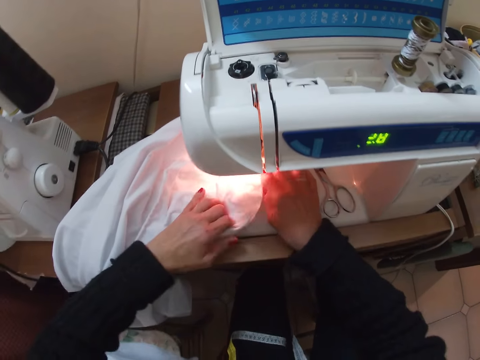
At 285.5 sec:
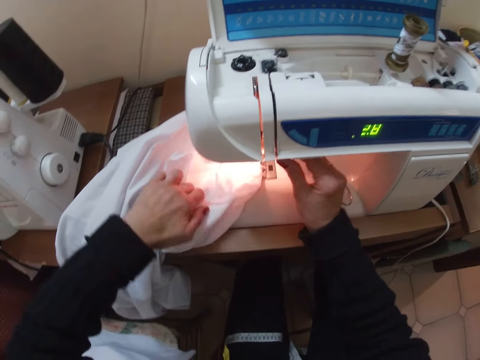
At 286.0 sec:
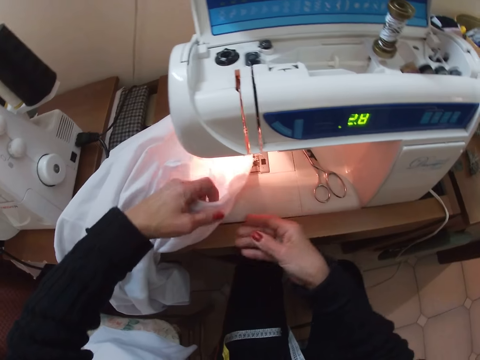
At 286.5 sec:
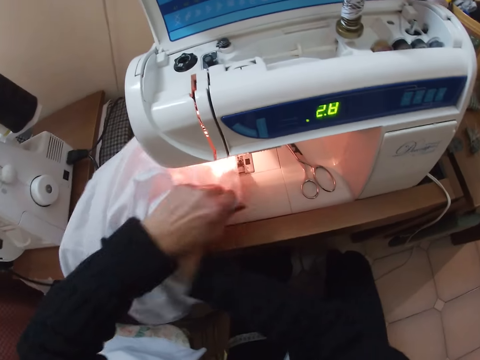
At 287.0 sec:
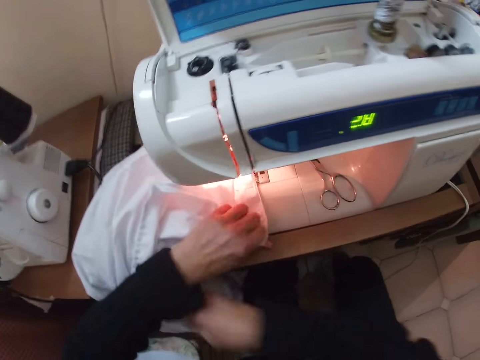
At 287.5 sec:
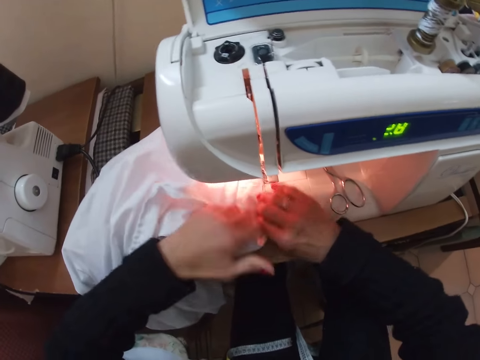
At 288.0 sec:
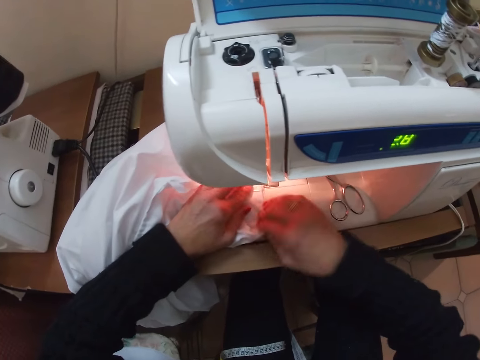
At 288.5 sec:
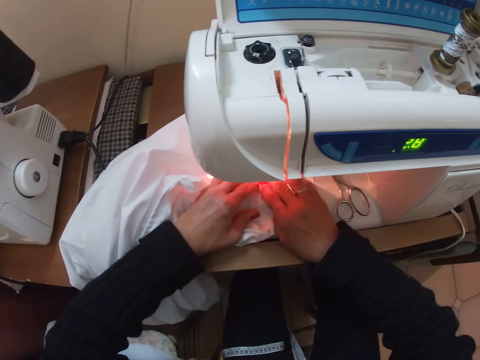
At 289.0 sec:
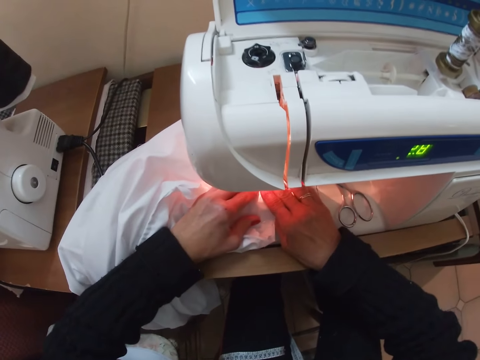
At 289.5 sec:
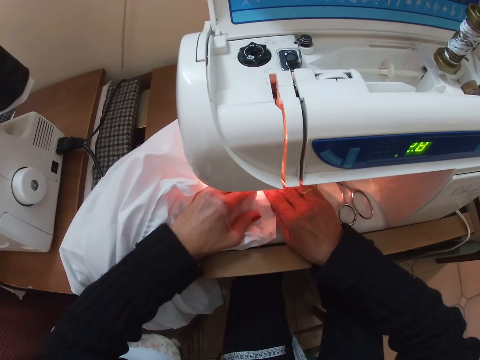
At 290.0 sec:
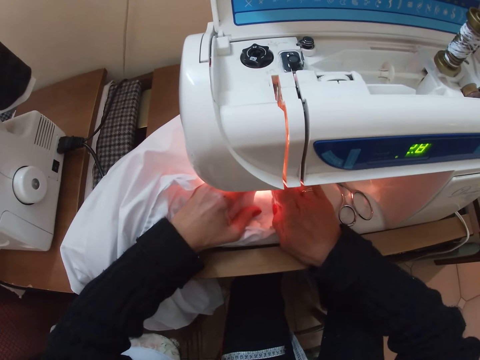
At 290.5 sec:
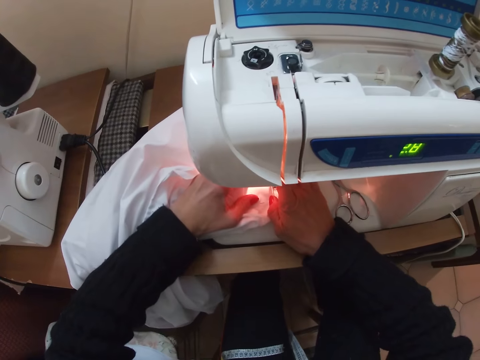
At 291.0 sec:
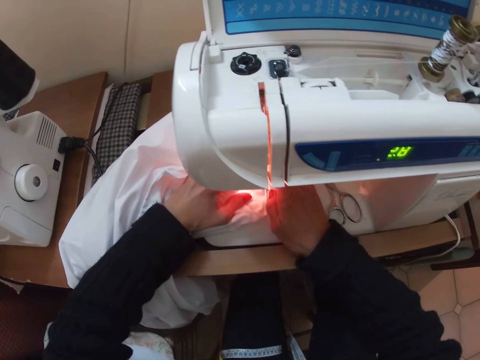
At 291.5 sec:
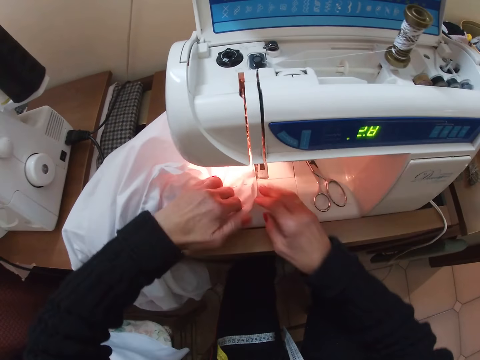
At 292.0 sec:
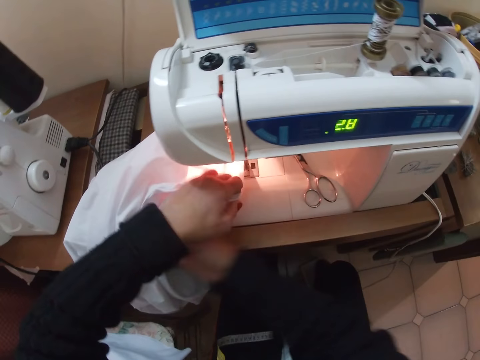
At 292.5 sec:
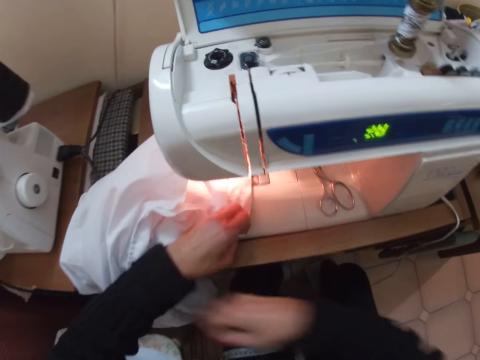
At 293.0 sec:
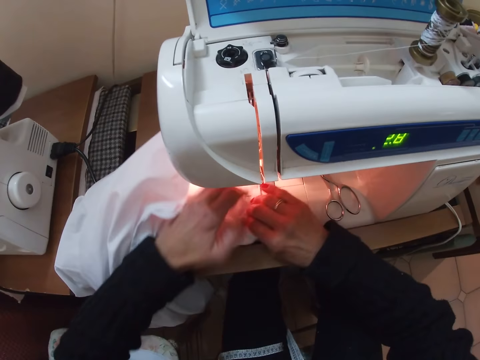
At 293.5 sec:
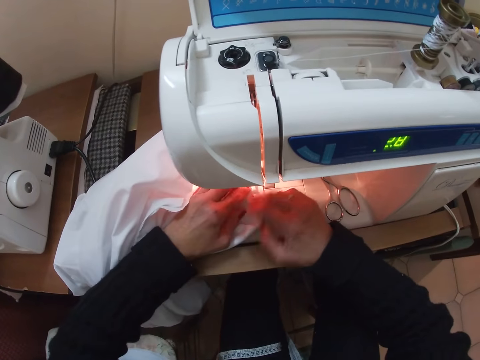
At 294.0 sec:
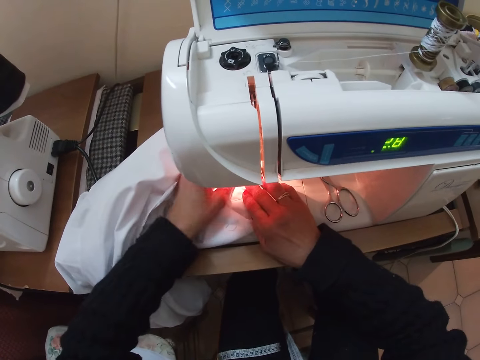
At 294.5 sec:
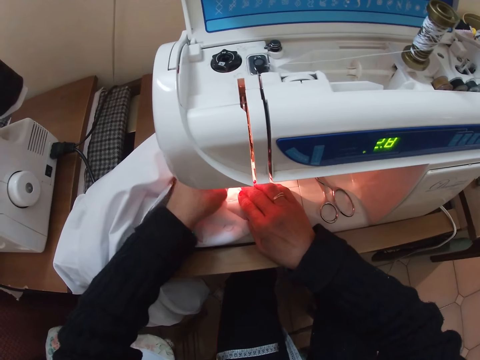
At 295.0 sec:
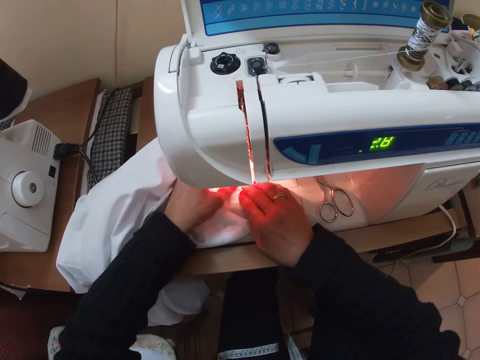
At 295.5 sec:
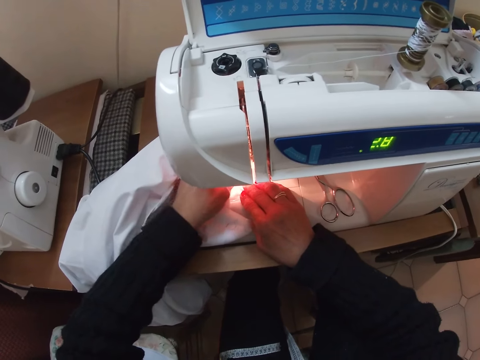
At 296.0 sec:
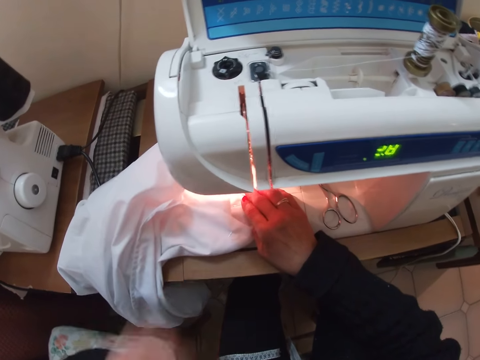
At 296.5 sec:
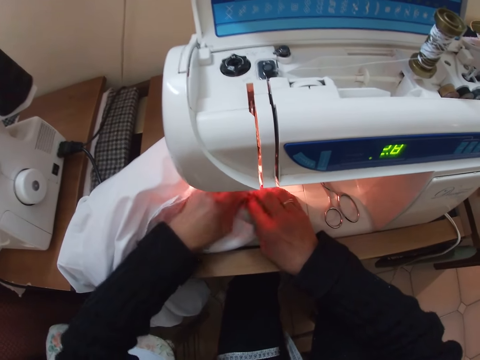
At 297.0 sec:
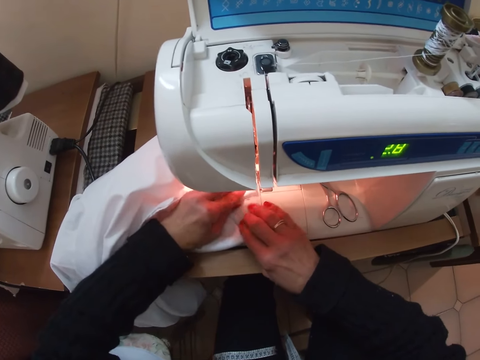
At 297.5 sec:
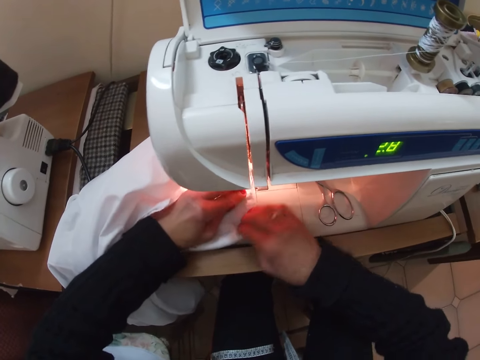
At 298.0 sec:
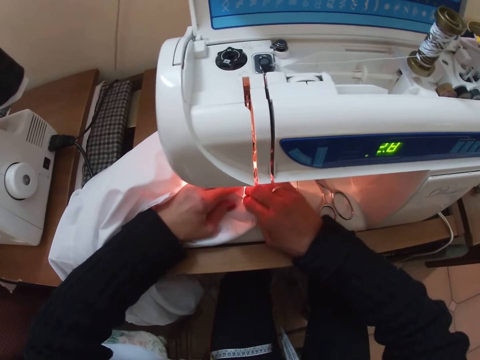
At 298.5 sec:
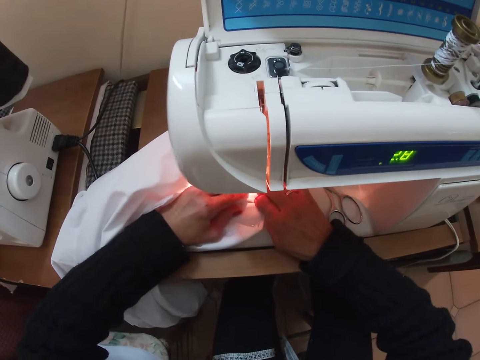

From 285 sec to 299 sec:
The camera wearer moves her left hand. She moves her right hand. She touches the sewing machine with her right hand. She removes her right hand from the sewing machine. She holds the cloth with her left hand. She adjusts the cloth on the sewing machine. She puts her right hand under the cloth. She removes her right hand from under the cloth. She places her right hand on the cloth. She adjusts her left hand. She spreads the cloth with her hands. She sews the cloth. She moves the cloth with both hands along the sewing machine needle. She adjusts her hands. She holds the cloth with her left hand. She puts her right hand under the cloth. She adjusts the cloth on the sewing machine. She removes her right hand from under the cloth. She holds the cloth with her right hand. She spreads the cloth with both hands. She raises her left hand. She places her left hand on the cloth. She spreads the cloth with her hands. She moves the cloth with both hands along the sewing machine needle.

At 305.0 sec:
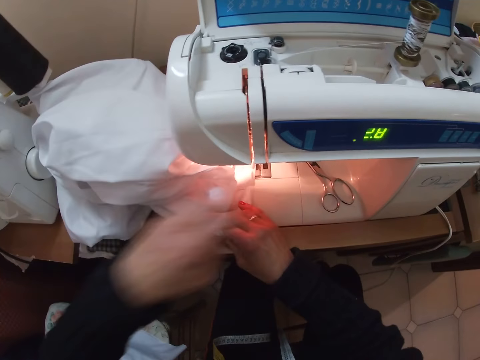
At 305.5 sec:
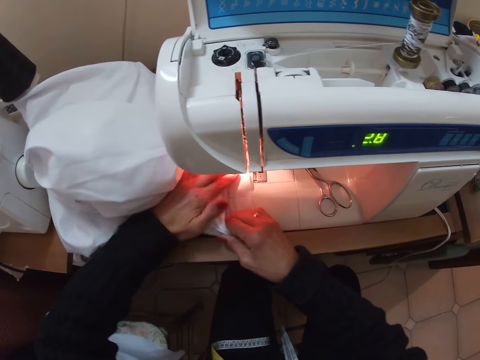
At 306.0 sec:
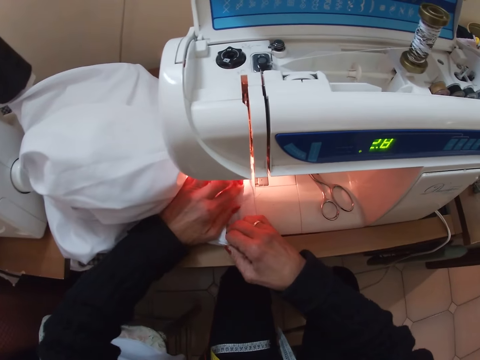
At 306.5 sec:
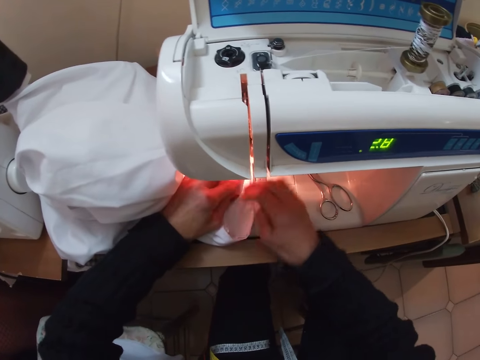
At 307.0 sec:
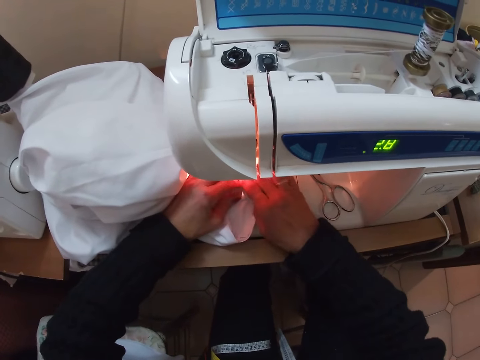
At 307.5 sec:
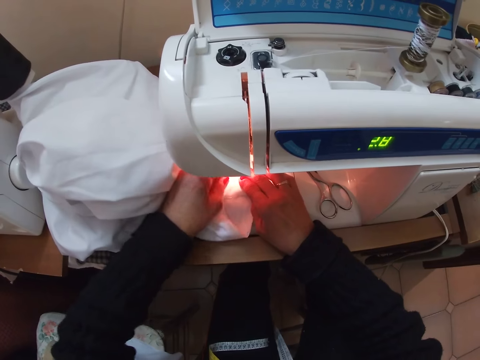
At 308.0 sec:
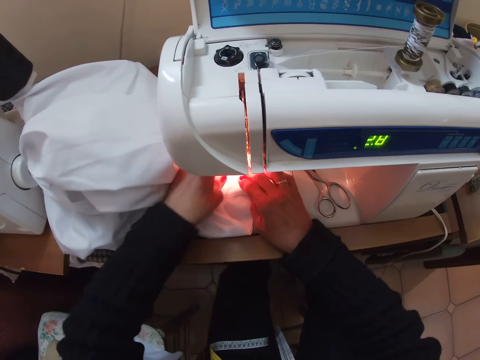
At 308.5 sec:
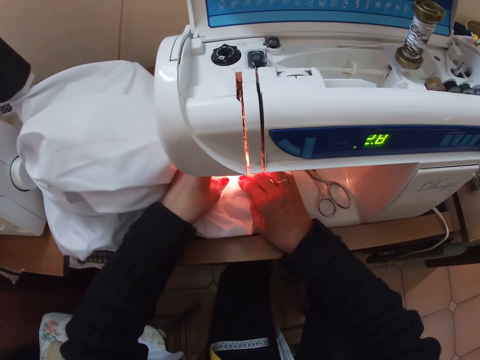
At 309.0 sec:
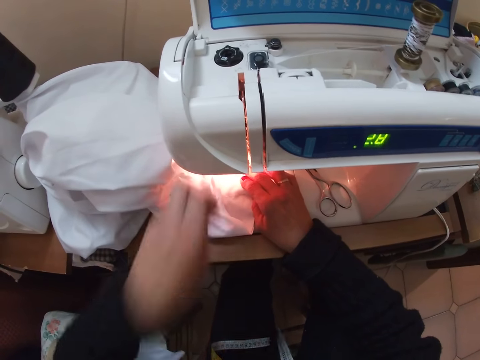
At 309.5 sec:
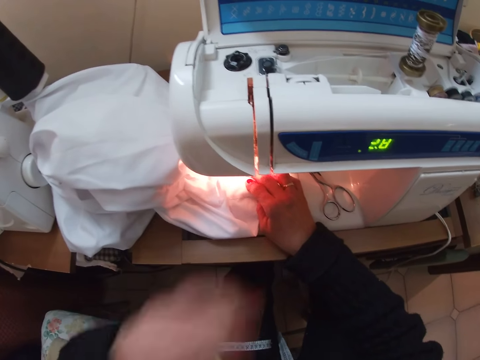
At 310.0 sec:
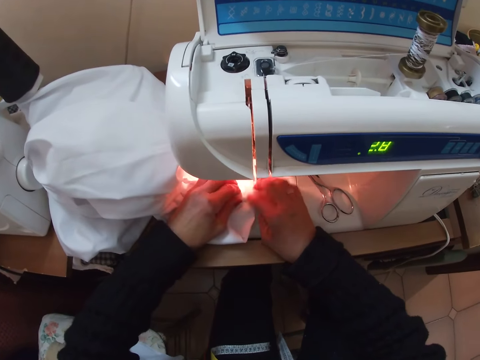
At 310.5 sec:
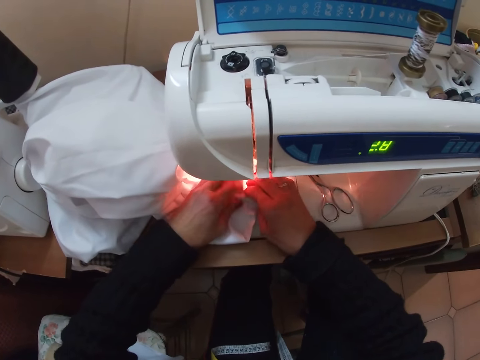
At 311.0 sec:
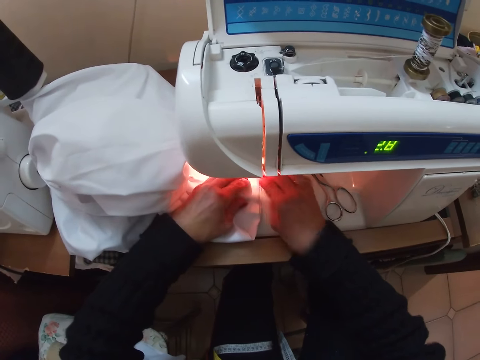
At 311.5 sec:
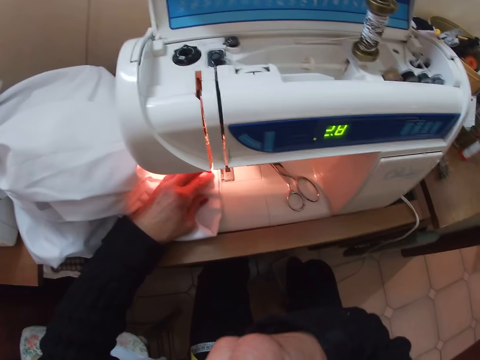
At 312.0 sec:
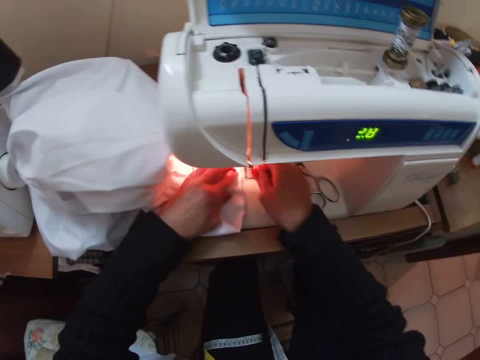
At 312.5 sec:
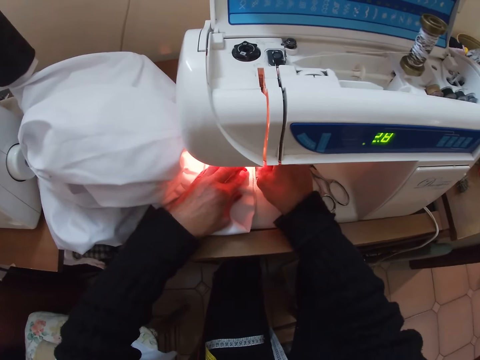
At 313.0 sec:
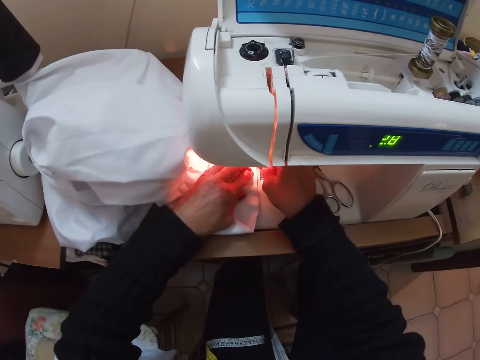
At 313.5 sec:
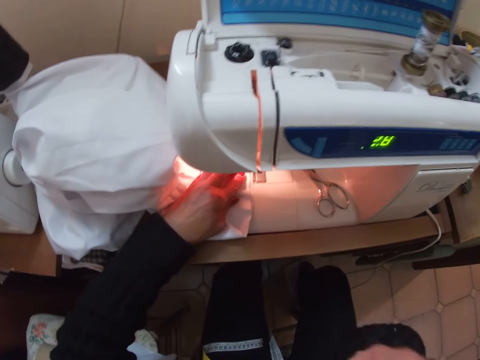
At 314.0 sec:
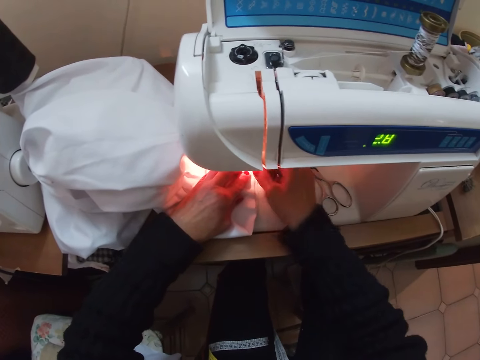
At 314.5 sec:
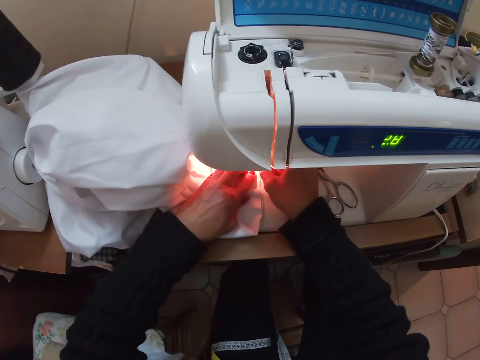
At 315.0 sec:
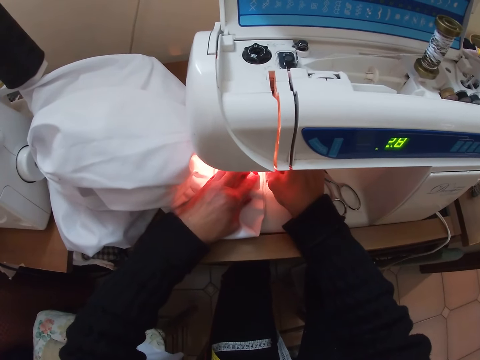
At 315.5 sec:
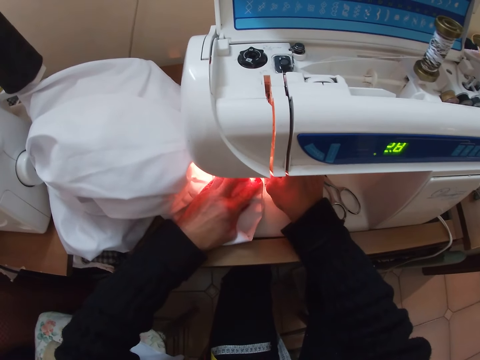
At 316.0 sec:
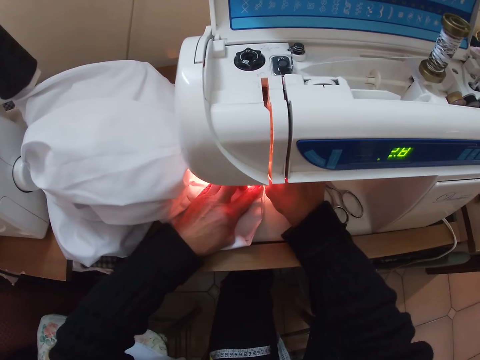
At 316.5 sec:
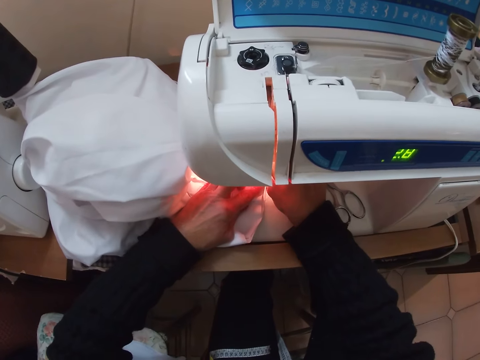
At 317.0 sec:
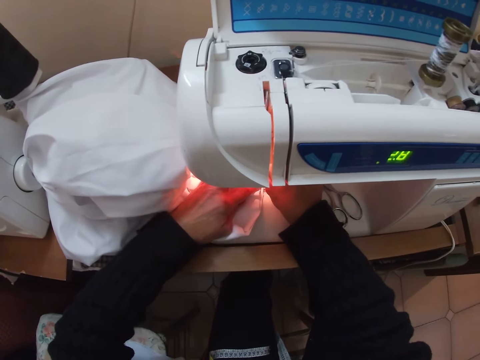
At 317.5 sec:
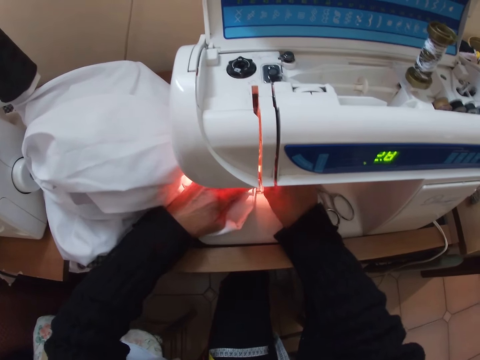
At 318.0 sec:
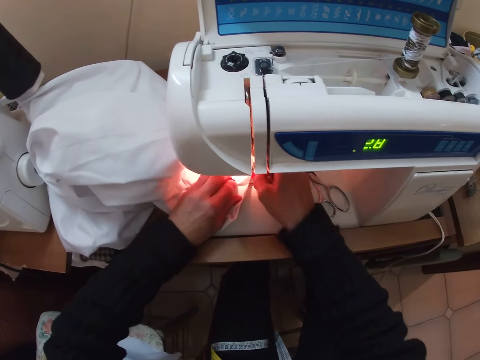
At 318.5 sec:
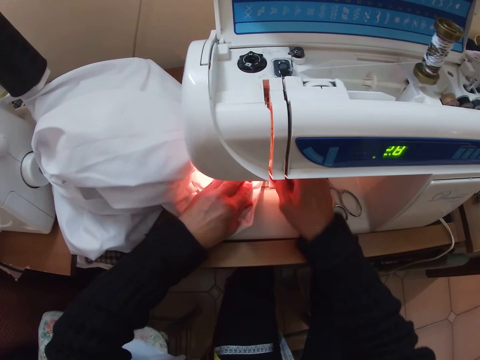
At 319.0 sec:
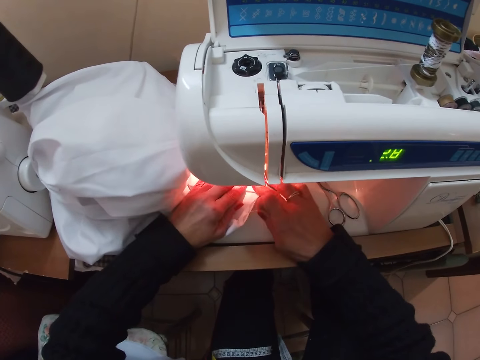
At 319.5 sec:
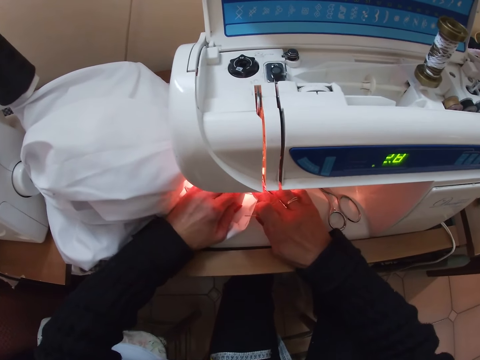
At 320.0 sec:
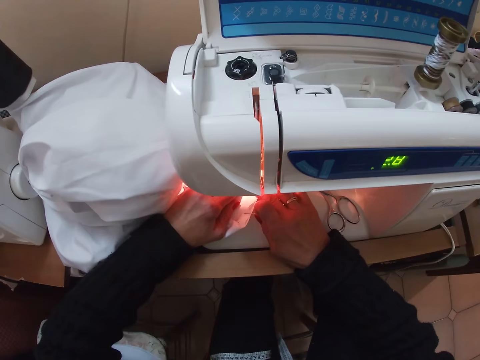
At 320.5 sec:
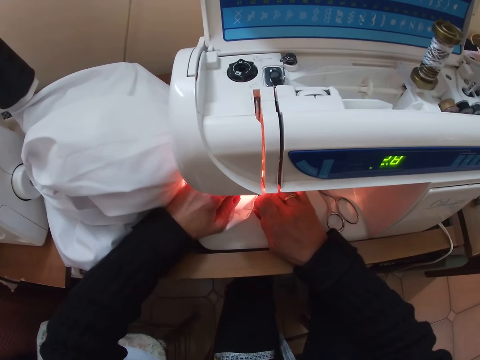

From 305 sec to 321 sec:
The camera wearer places her left hand on the cloth. She spreads the cloth with her hands. She raises her left hand. She puts her left hand on the cloth. She spreads the cloth with her hands. She removes her right hand from the cloth. She puts her right hand on the cloth. She moves her right fingers slightly. She raises her right hand. She puts her right hand on the cloth. She moves the cloth with both hands along the sewing machine needle. She sews the cloth. She adjusts her hands. She spreads the cloth with her hands. She moves the cloth with both hands along the sewing machine needle.
